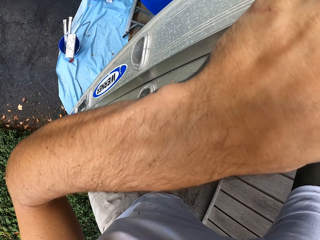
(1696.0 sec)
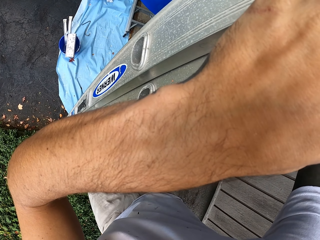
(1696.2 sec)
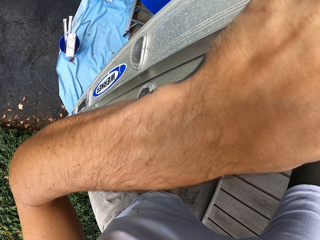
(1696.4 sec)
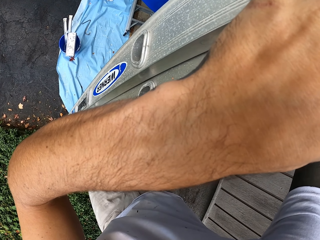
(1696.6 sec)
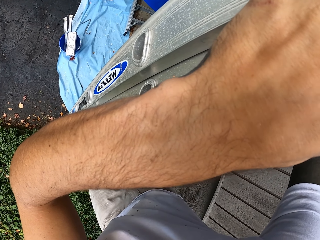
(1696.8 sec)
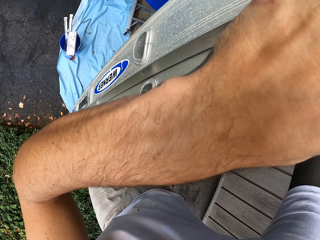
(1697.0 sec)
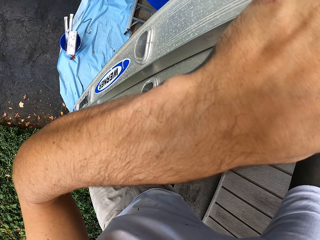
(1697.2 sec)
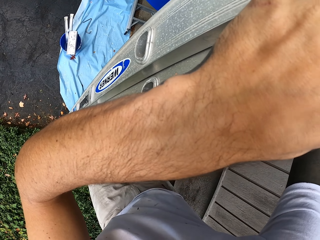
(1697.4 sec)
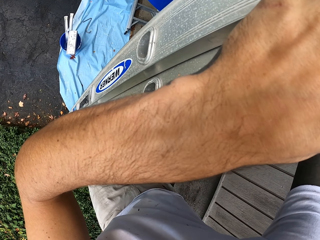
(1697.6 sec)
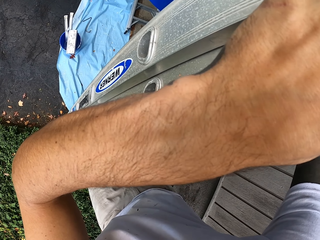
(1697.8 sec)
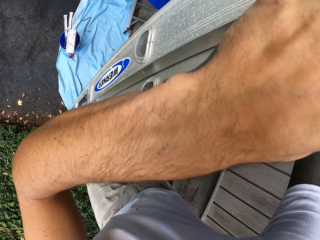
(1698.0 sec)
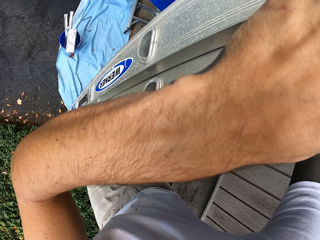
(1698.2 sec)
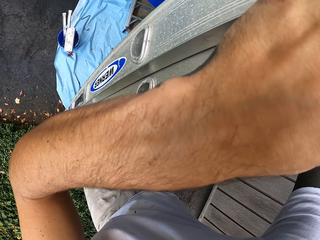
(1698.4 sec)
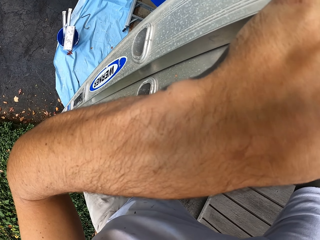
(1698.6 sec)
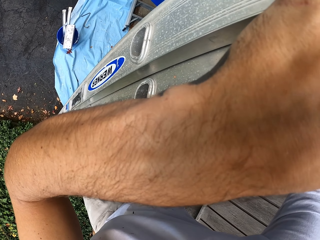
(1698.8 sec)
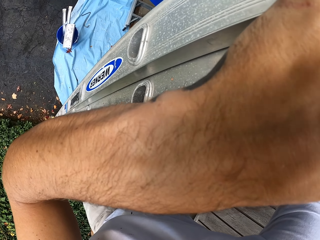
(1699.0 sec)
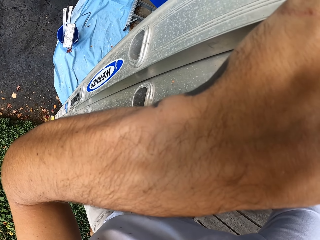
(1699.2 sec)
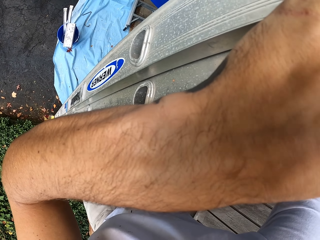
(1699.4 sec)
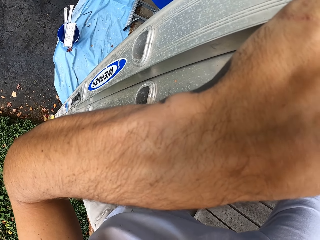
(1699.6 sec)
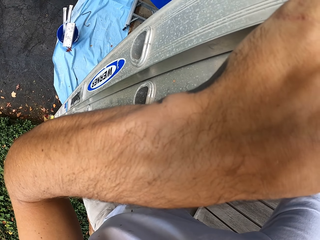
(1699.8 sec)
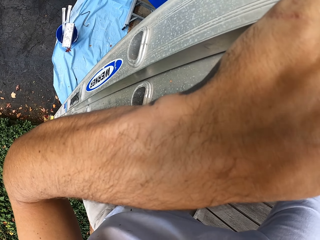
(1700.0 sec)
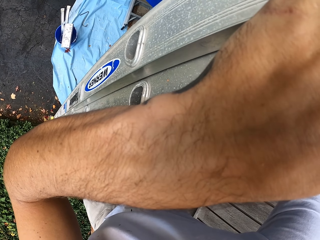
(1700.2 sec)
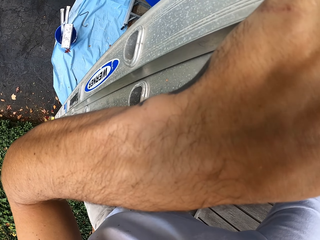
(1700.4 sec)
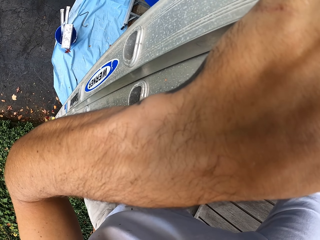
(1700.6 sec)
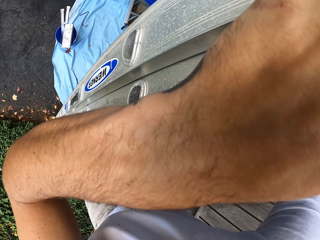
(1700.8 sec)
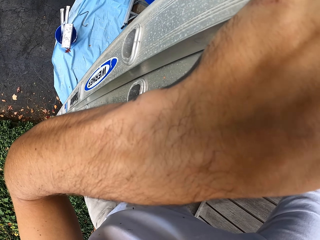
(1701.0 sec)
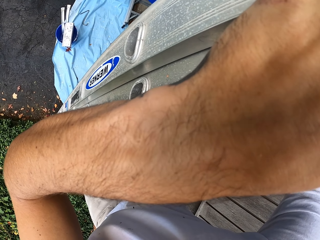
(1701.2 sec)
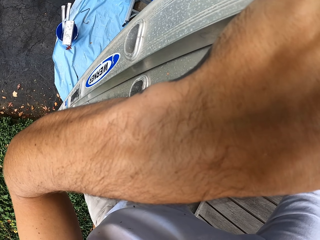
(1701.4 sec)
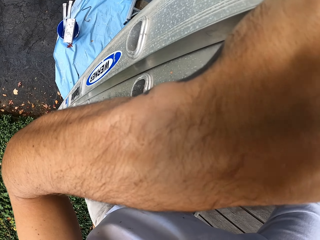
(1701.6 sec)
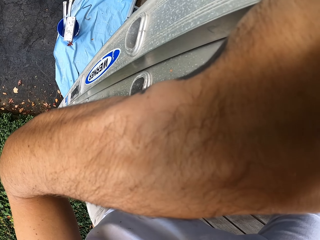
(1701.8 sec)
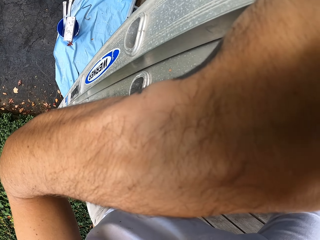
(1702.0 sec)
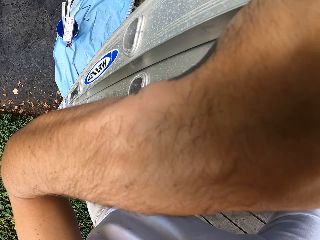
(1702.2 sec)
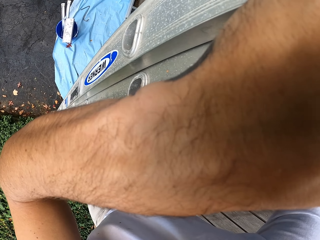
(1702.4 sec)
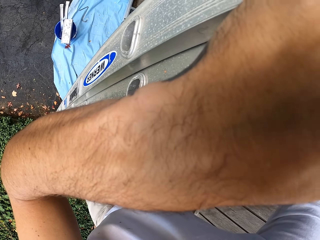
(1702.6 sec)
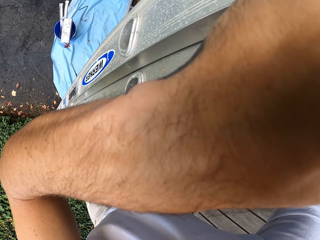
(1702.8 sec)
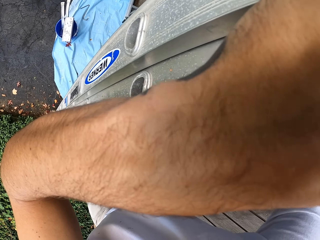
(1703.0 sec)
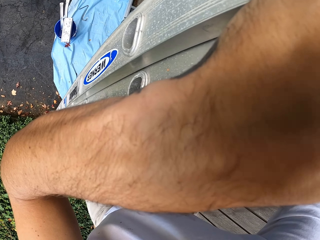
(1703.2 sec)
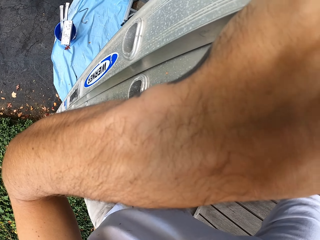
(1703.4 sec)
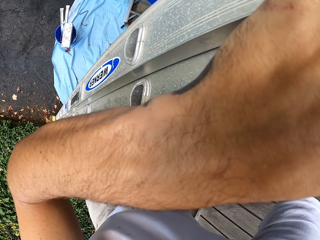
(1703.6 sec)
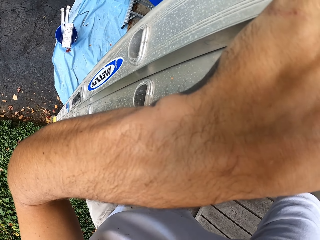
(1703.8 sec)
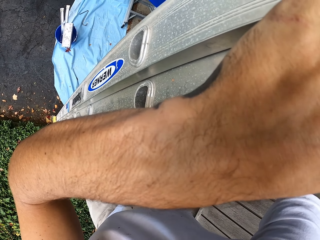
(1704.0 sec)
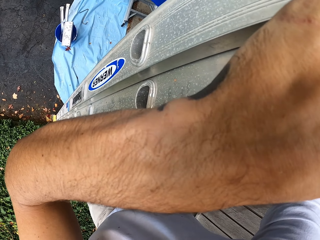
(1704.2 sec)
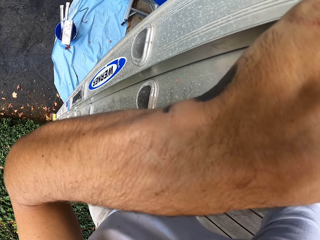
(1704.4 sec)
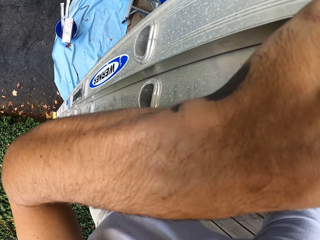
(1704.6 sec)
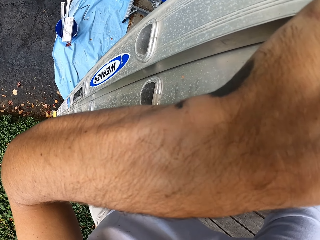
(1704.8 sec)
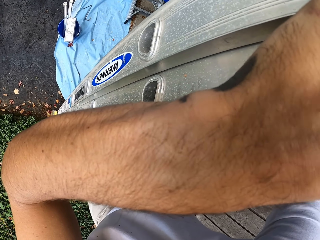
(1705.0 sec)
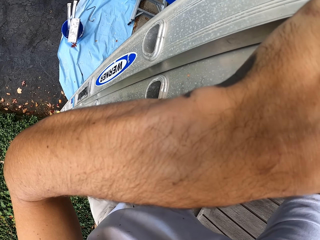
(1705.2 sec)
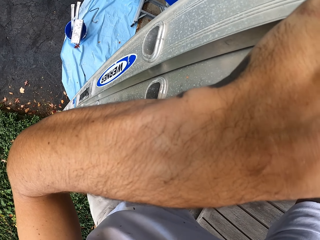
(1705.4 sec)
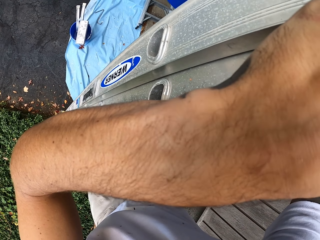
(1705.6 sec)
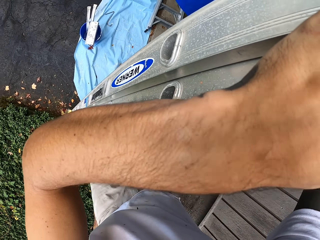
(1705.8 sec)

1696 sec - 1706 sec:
The camera wearer looks around.

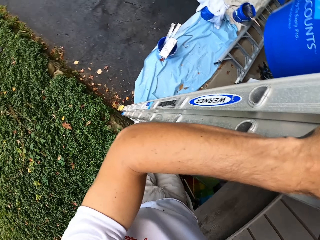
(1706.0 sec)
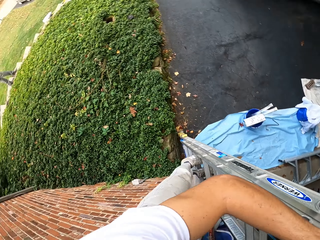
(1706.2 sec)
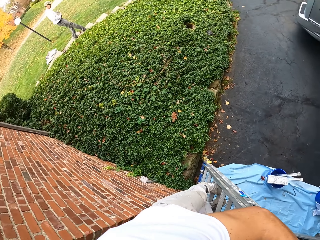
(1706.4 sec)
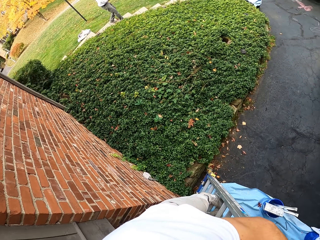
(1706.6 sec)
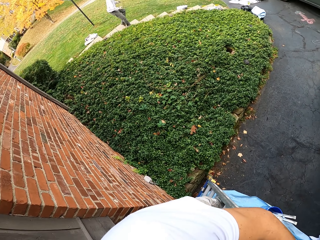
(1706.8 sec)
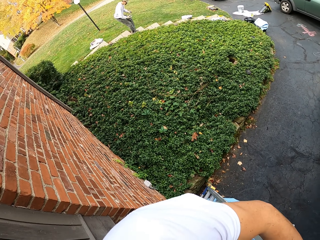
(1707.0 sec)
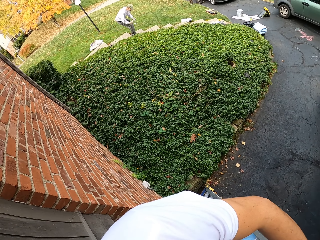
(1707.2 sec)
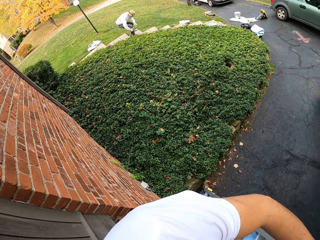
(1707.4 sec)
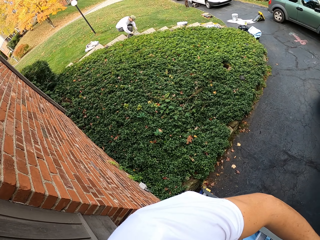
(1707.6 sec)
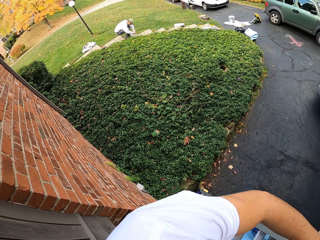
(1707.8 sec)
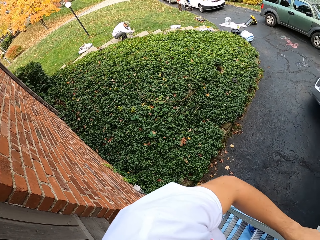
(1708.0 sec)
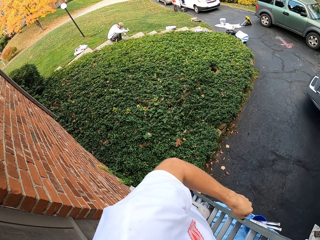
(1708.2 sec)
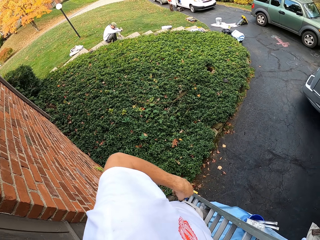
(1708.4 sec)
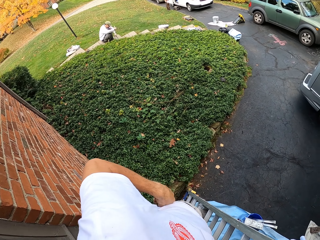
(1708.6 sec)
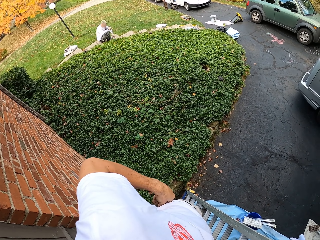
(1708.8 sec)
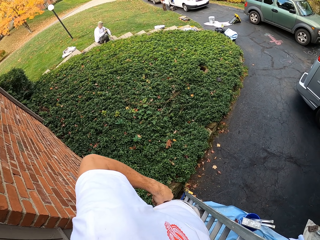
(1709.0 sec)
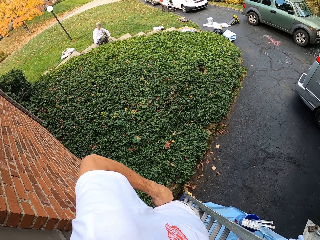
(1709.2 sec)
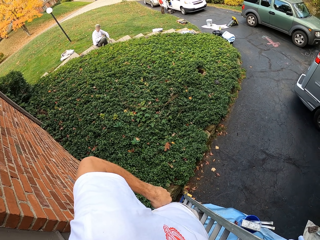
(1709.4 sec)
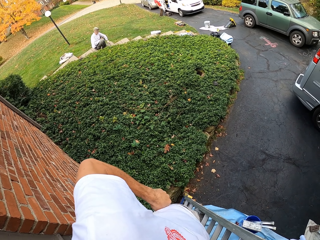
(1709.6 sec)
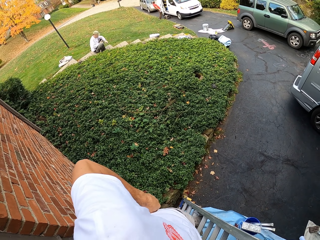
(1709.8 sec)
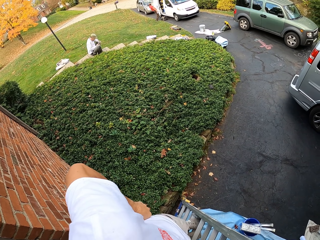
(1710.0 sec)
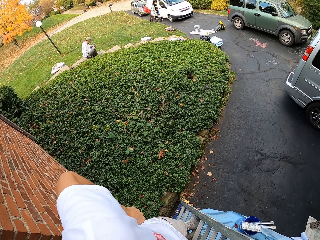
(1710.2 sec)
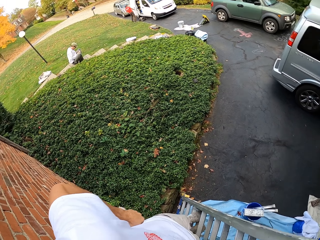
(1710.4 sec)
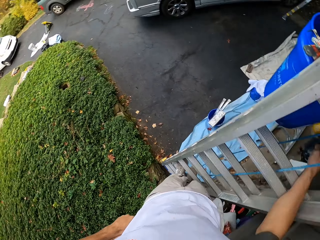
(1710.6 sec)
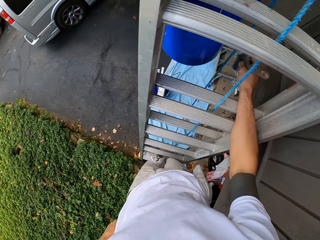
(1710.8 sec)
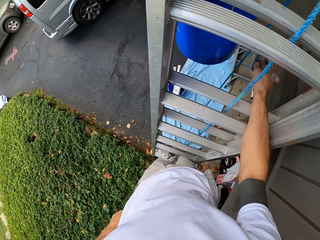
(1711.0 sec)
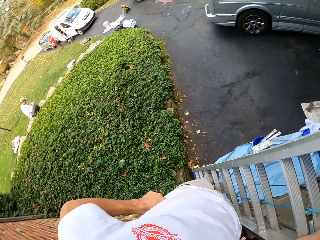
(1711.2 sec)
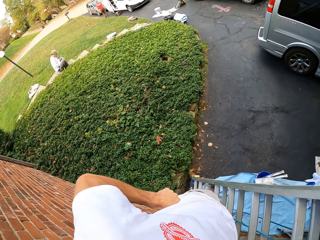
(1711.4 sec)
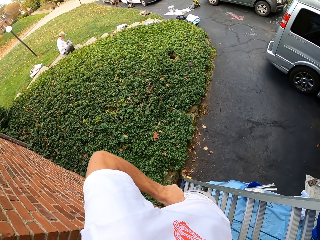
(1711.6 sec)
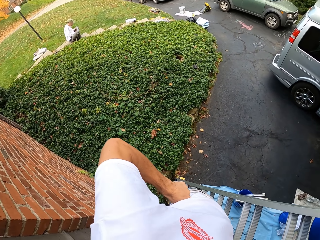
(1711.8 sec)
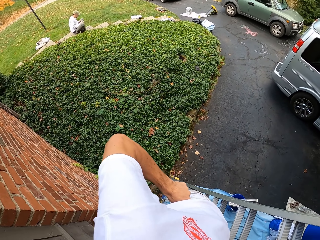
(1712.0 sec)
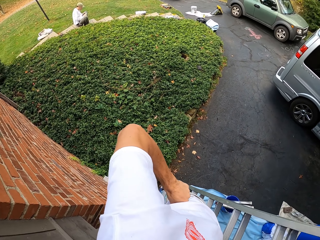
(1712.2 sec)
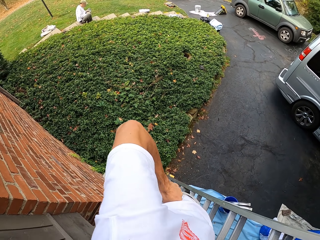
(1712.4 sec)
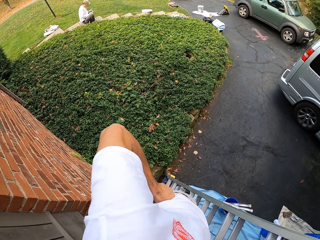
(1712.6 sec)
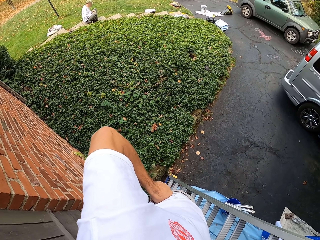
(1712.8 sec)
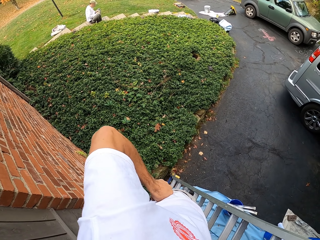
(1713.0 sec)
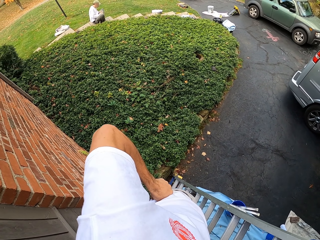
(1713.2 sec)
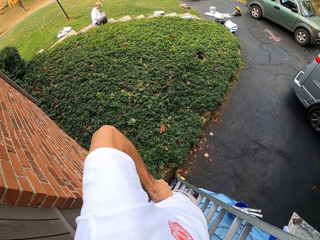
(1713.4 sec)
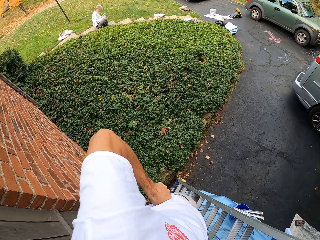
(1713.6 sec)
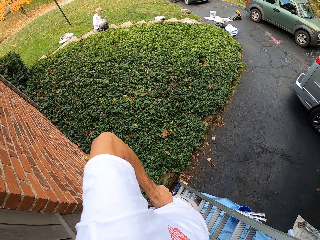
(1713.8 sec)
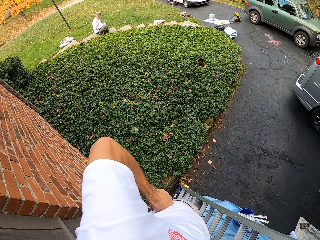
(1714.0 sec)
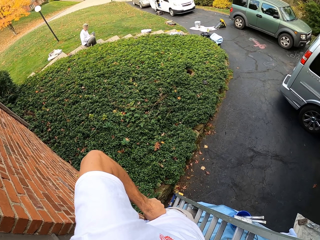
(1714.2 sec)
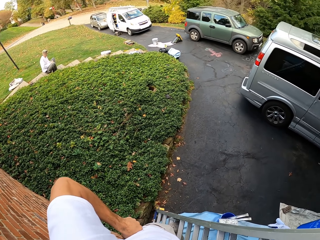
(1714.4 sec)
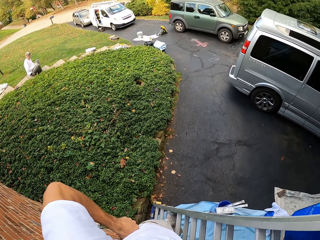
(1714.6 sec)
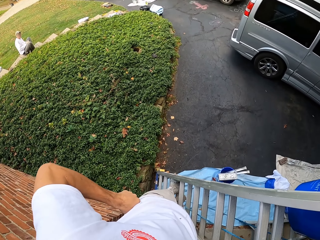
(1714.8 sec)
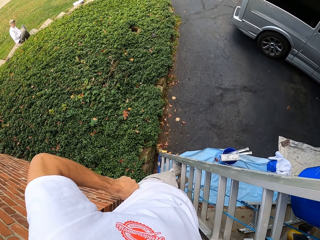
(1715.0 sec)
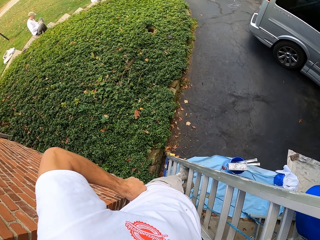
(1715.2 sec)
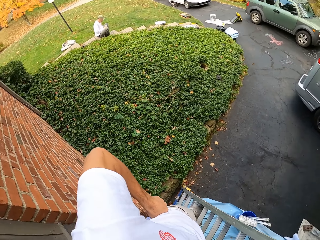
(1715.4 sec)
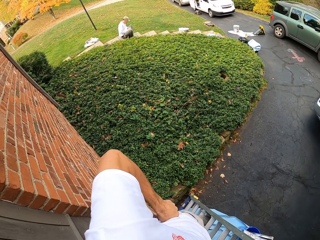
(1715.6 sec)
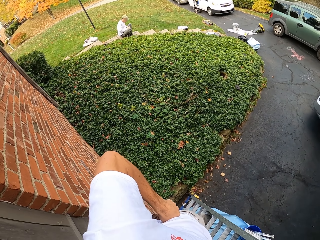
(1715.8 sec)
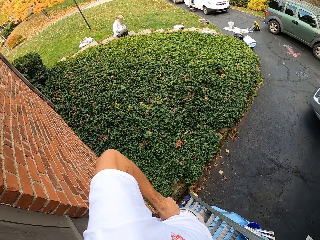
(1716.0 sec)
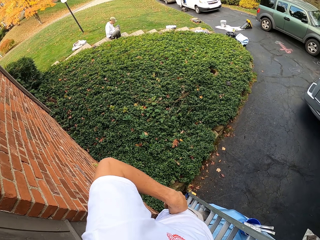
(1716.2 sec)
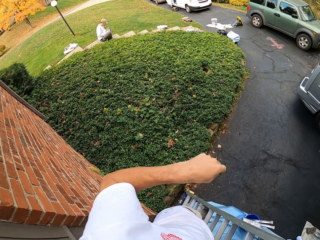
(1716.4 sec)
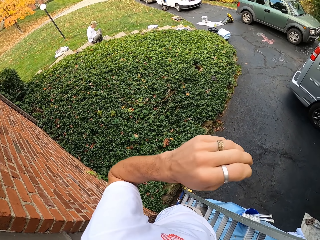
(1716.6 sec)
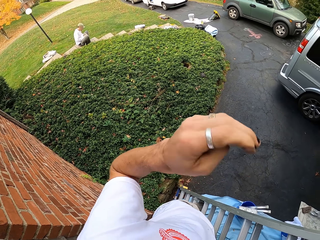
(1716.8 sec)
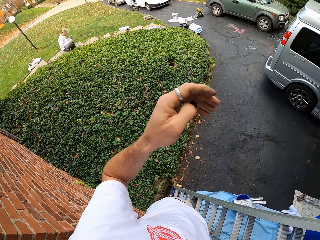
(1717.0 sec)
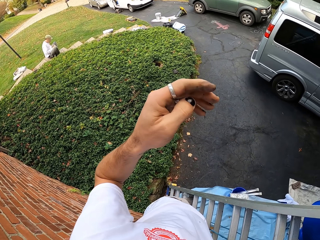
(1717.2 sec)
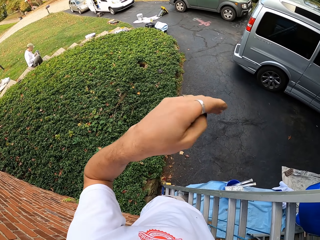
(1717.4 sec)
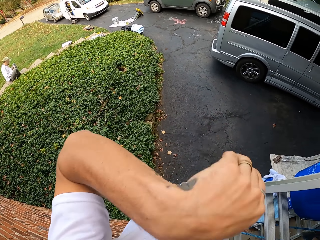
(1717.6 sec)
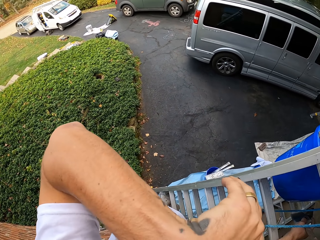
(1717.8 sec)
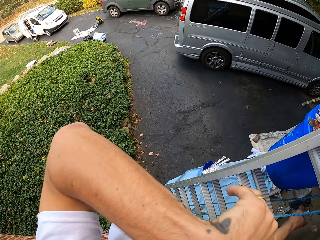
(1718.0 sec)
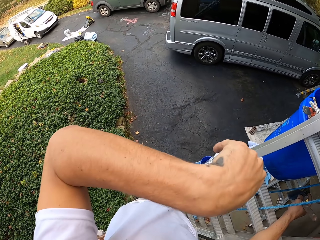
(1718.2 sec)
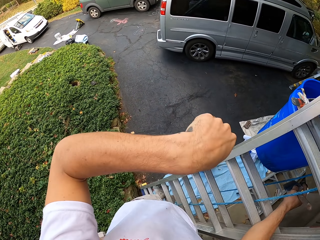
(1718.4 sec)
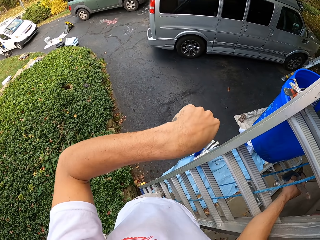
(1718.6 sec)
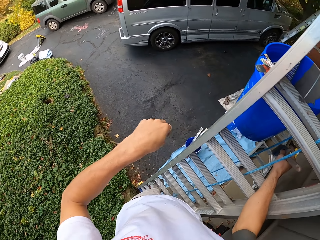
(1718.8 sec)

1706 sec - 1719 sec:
The camera wearer looks around. A man squats on the flowers. The man sits down. The camera wearer looks around. They move the hand, scratch the face and wipe the face.
